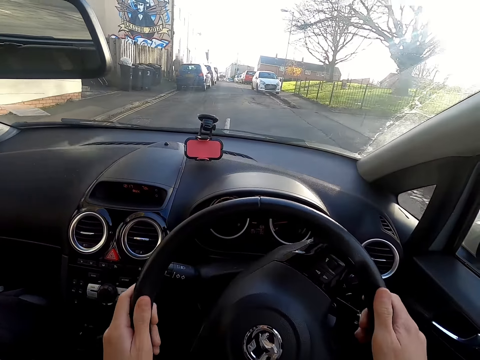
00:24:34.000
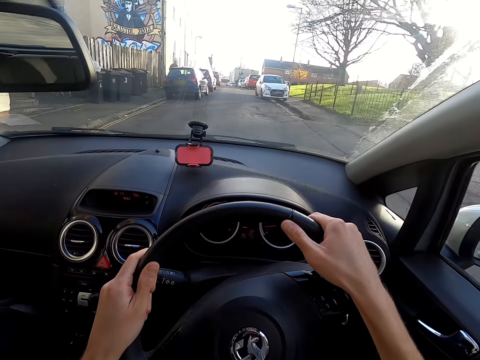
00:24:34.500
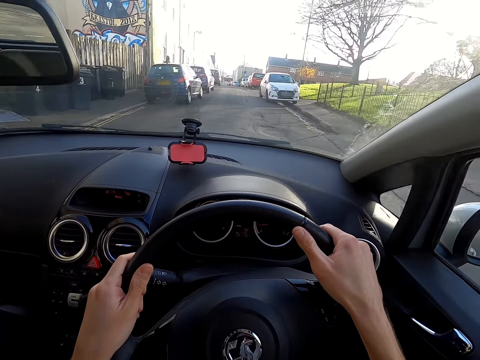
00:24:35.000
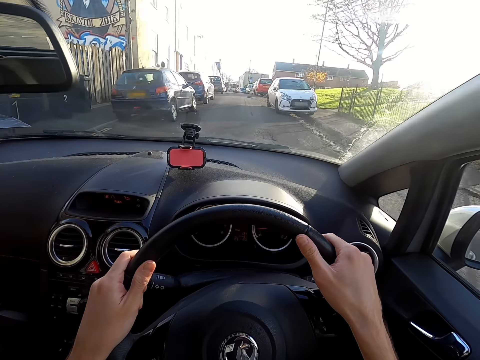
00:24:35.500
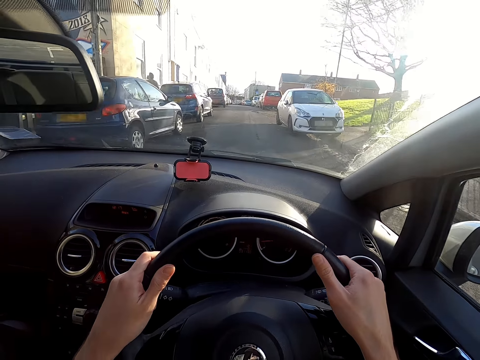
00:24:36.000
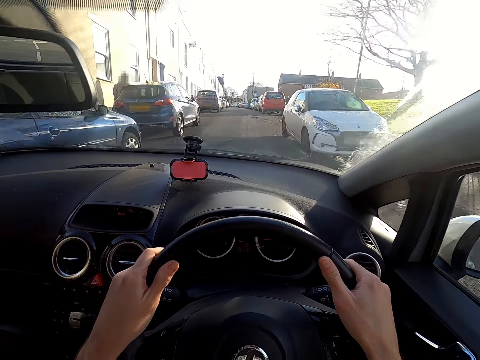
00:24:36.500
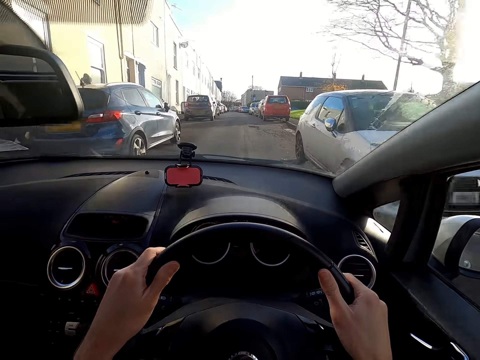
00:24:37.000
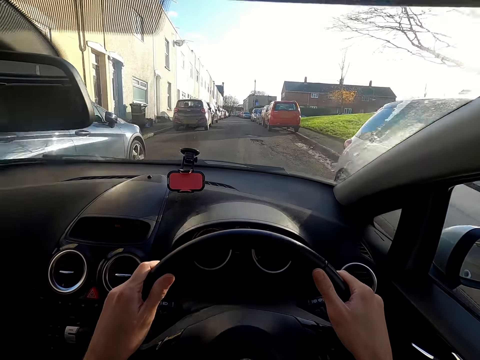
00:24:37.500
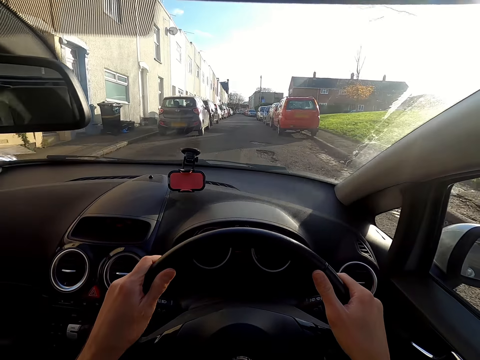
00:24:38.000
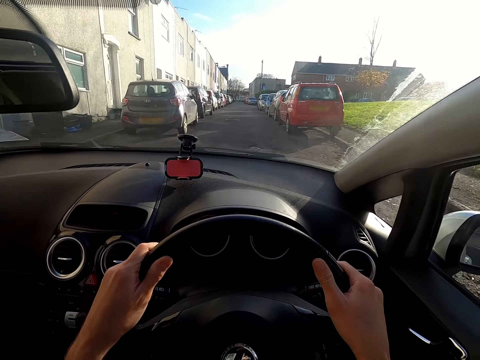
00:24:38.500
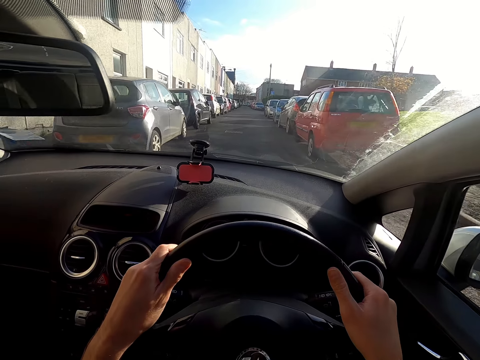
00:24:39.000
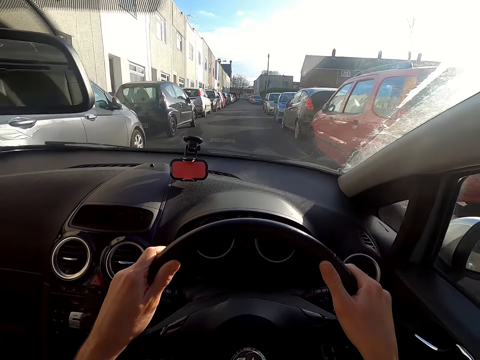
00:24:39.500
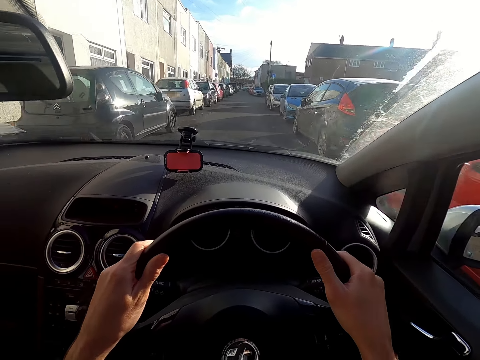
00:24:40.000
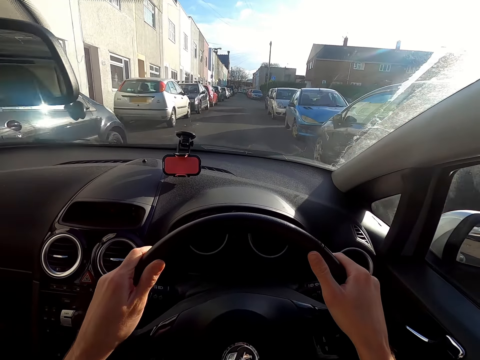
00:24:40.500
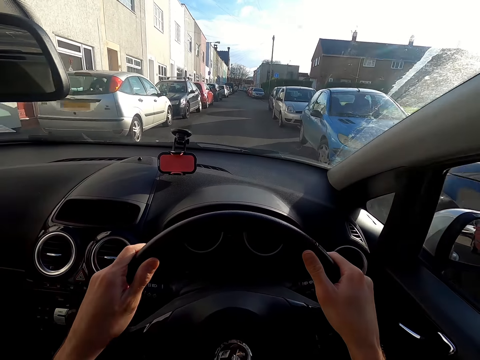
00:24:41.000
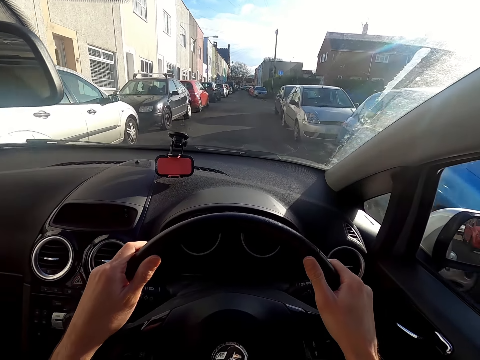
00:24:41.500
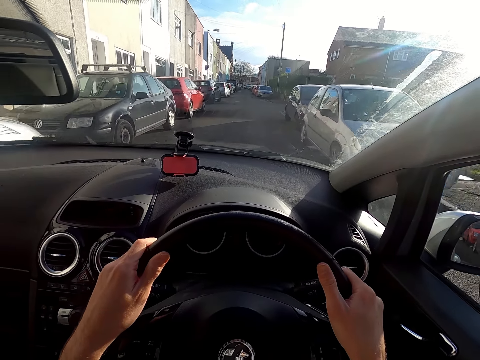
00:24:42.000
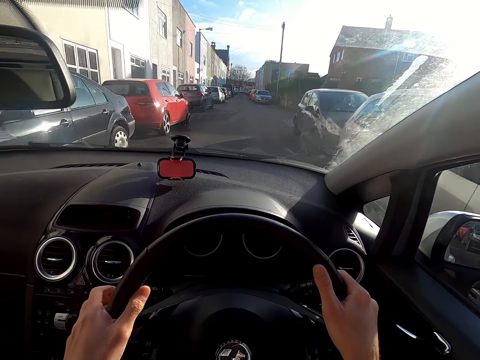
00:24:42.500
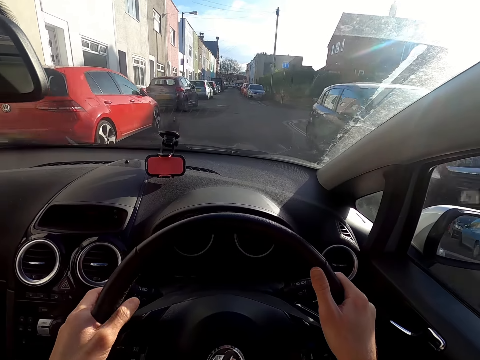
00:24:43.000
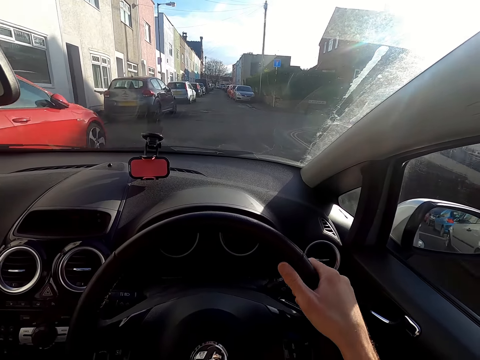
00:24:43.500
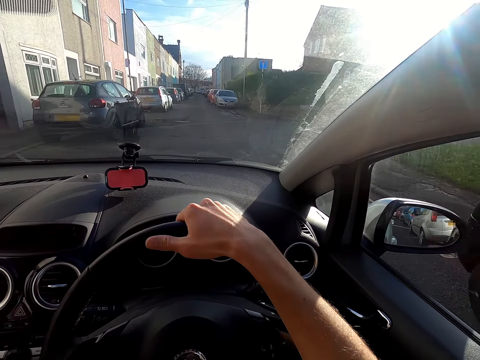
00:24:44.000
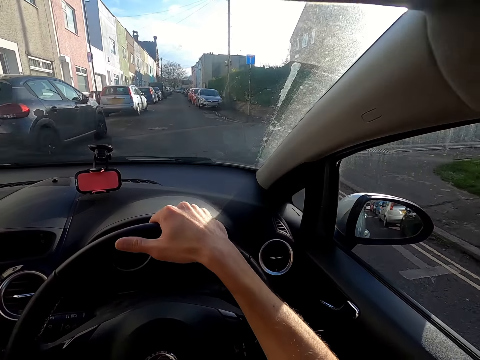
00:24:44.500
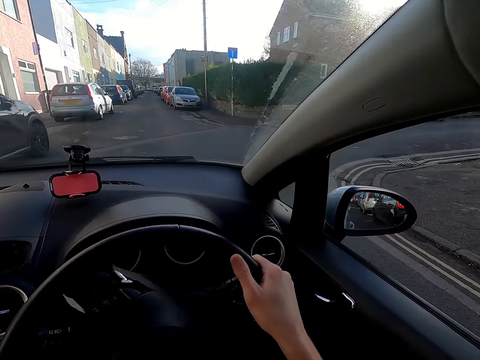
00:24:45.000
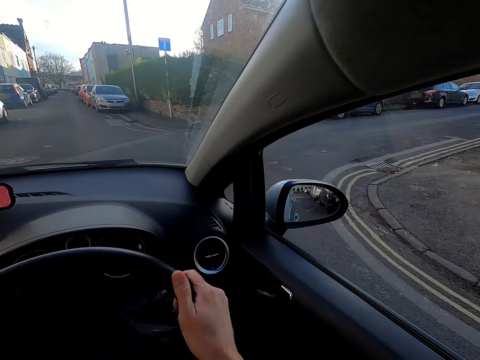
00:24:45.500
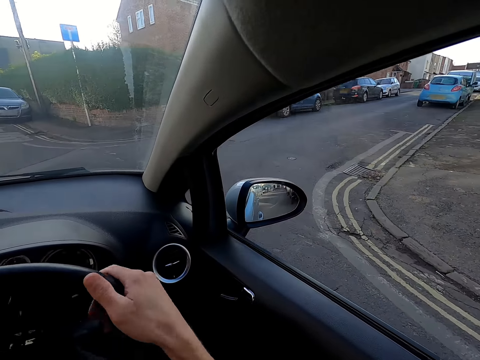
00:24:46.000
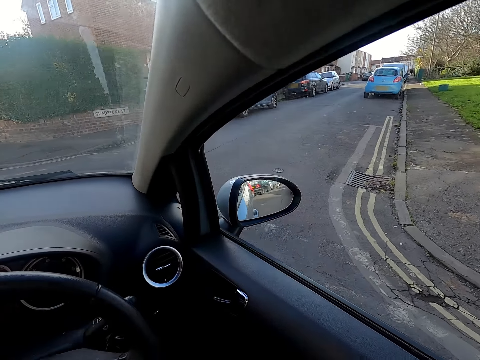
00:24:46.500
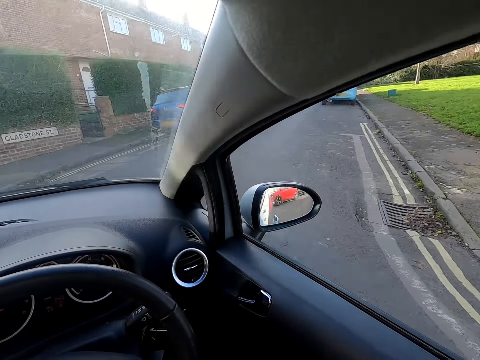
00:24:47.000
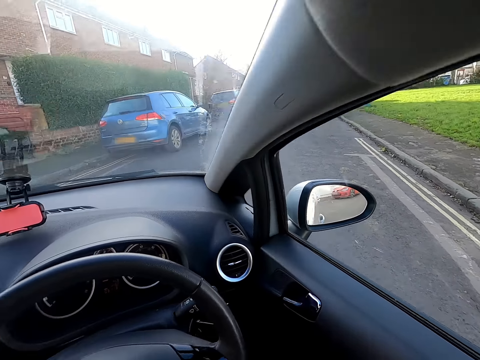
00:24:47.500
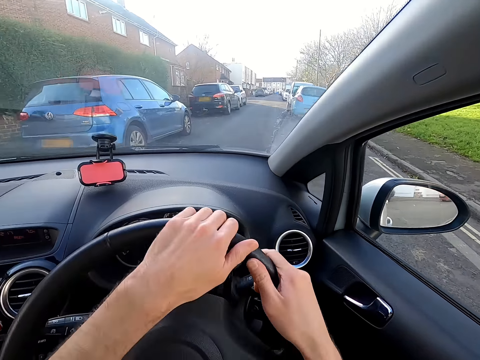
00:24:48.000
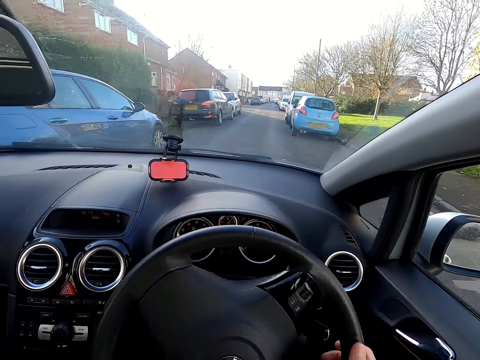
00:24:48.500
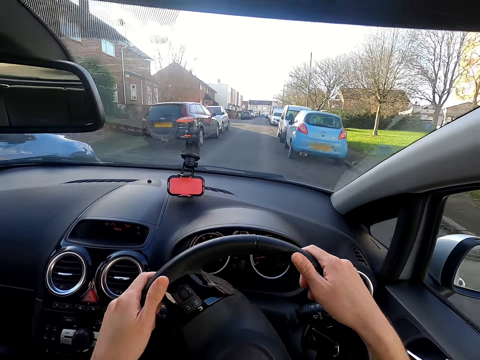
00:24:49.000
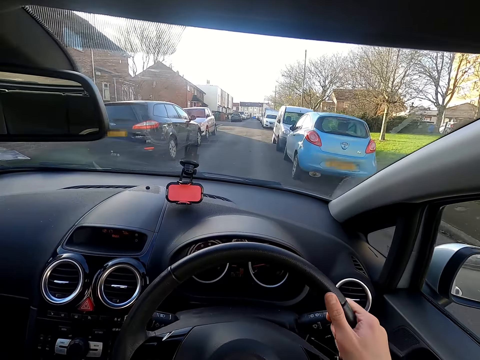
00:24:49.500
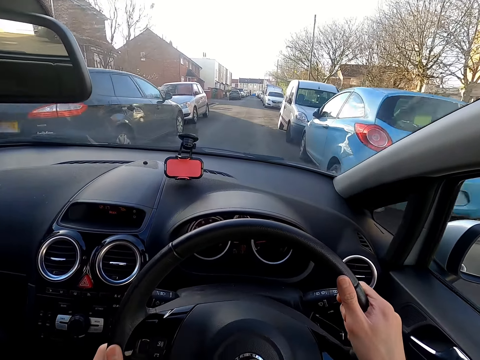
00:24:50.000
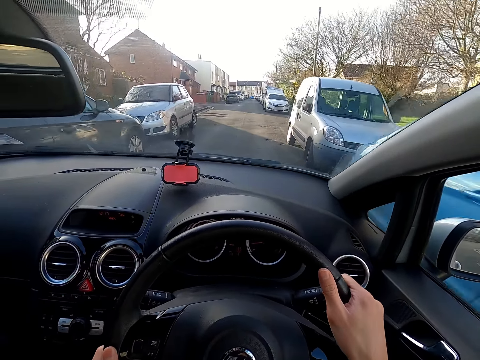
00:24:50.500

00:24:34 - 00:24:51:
The camera wearer taps the indicator stalk of the car with her left hand. She removes a hand from the steering wheel. She turns the steering wheel of the car with both hands. She holds the steering wheel with both hands. She makes a right turn.

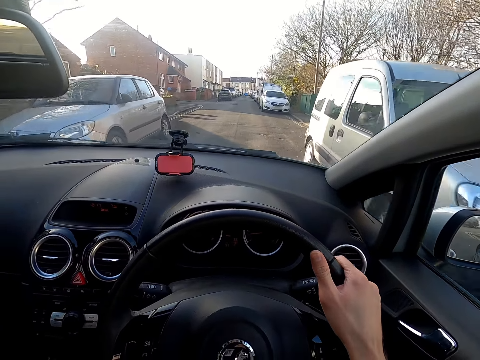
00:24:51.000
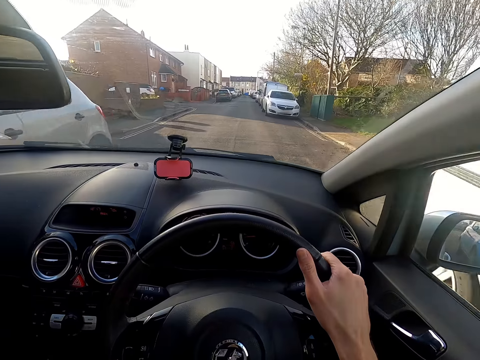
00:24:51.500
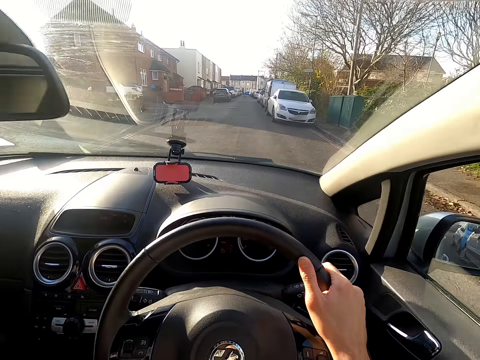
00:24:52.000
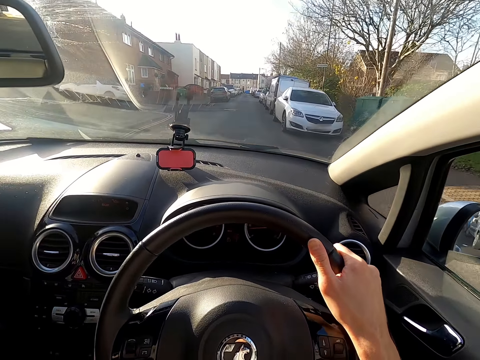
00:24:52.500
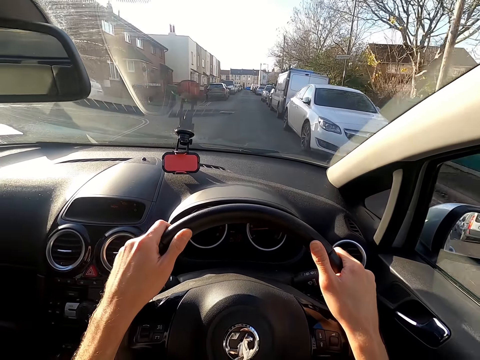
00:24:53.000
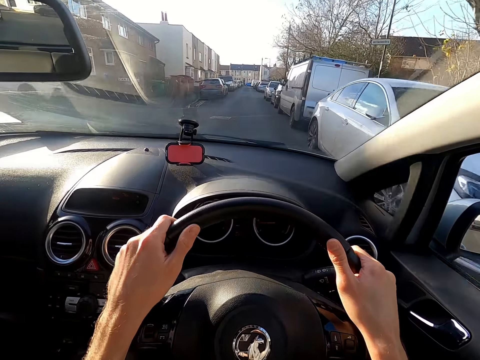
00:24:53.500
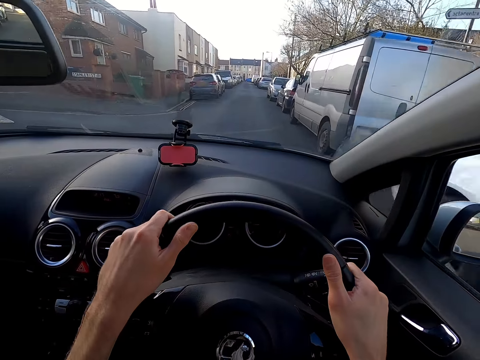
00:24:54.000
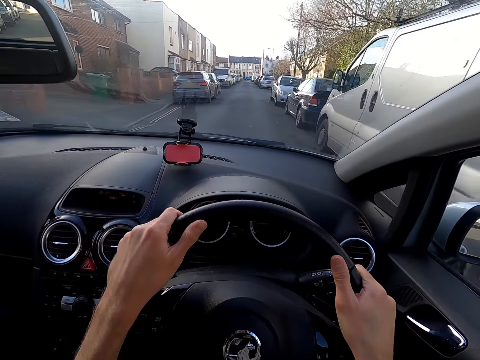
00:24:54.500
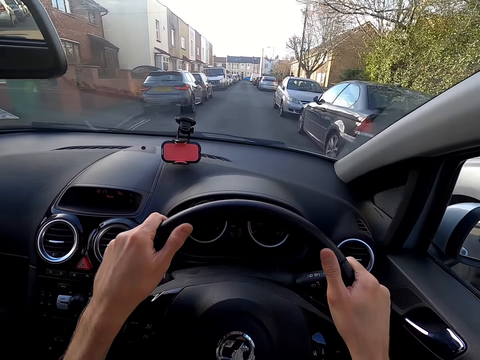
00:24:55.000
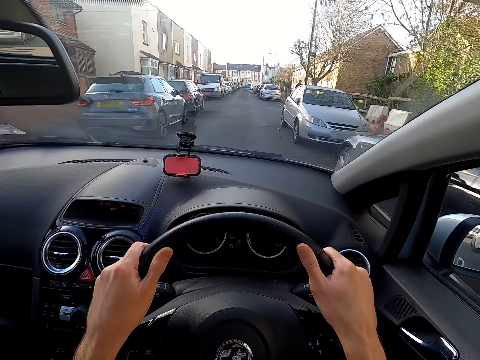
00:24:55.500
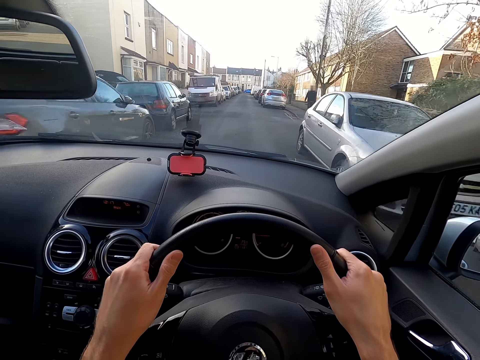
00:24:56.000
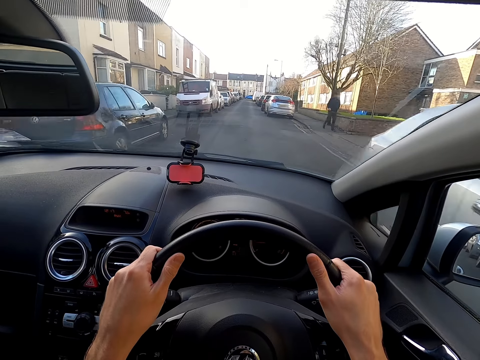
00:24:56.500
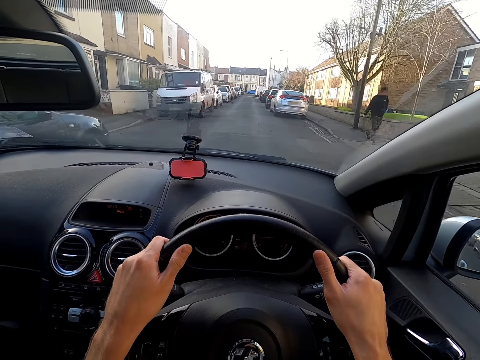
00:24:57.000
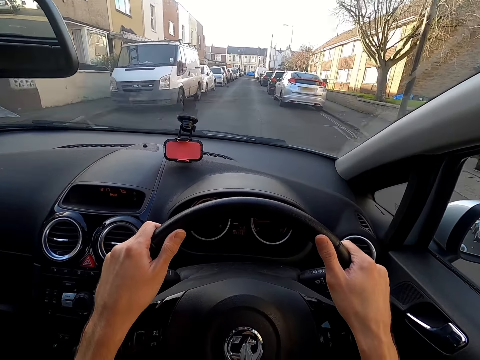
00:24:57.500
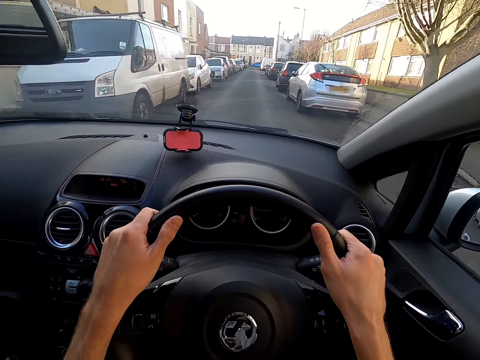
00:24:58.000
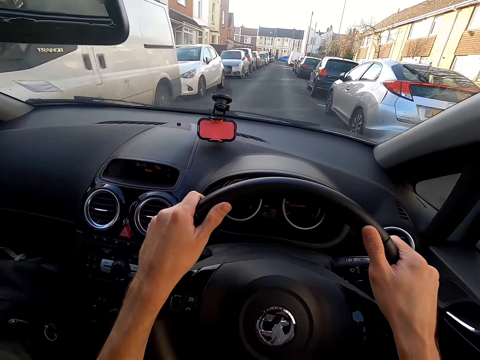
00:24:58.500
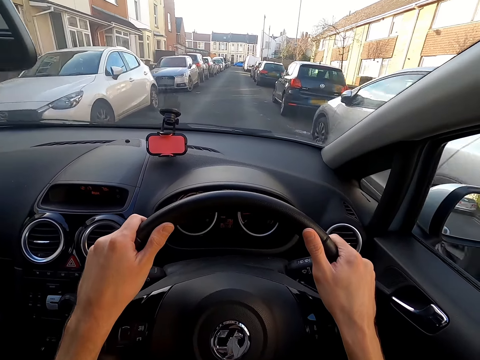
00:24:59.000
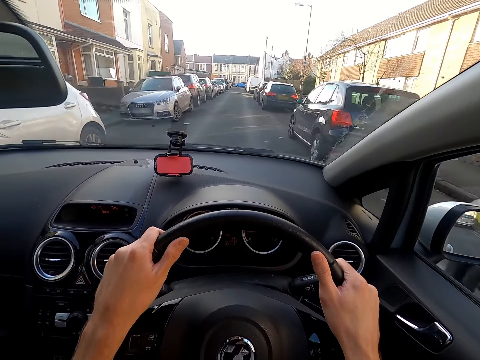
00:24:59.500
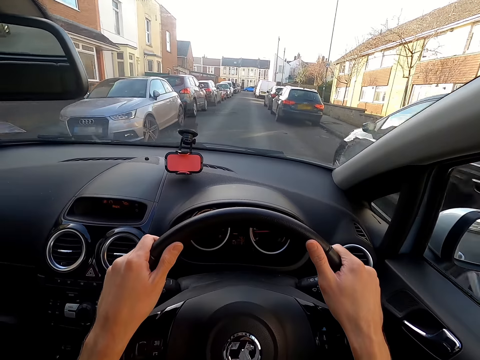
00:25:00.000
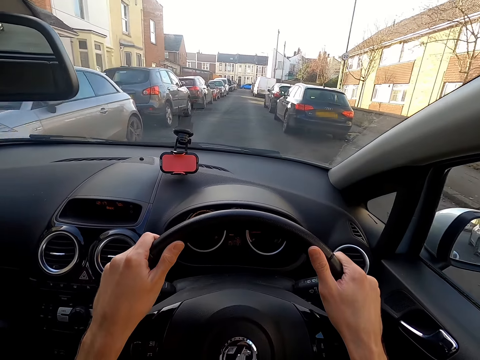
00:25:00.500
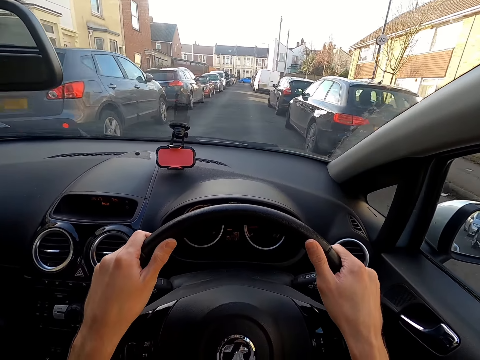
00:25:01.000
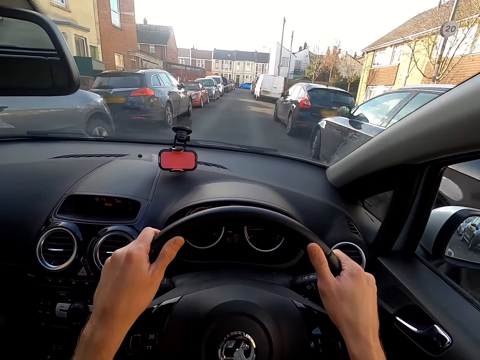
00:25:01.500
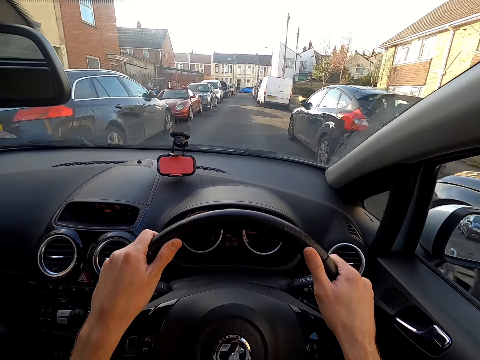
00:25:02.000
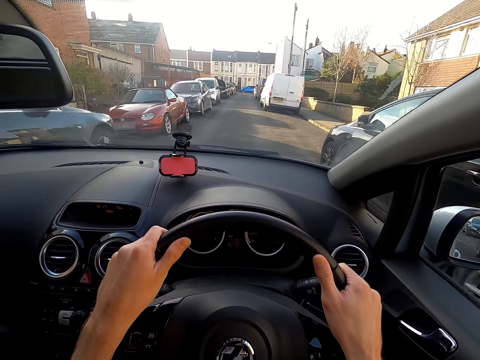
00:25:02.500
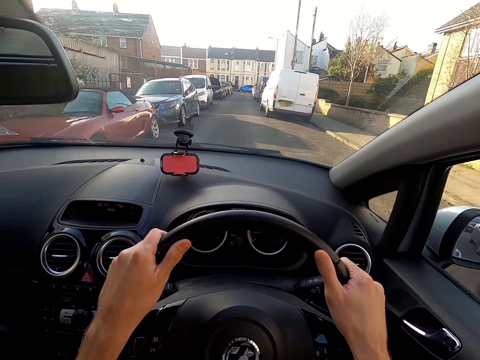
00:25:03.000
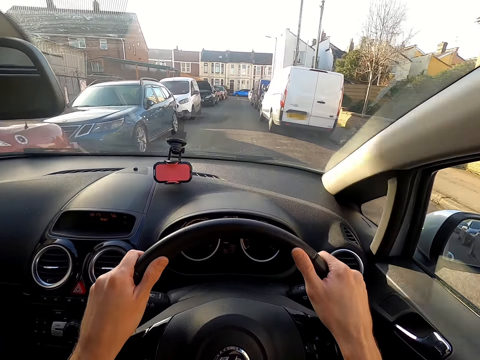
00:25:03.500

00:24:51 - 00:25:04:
The camera wearer holds a steering wheel with both hands.
